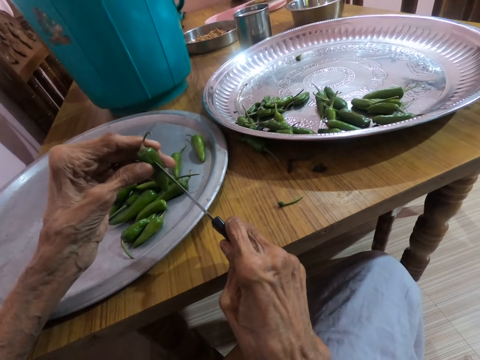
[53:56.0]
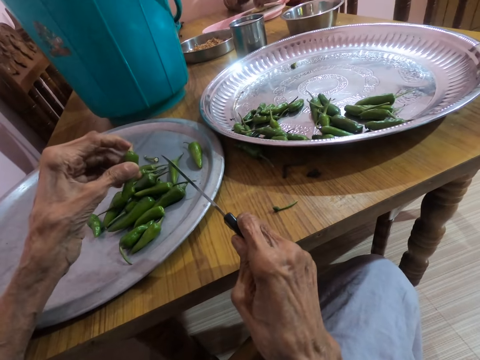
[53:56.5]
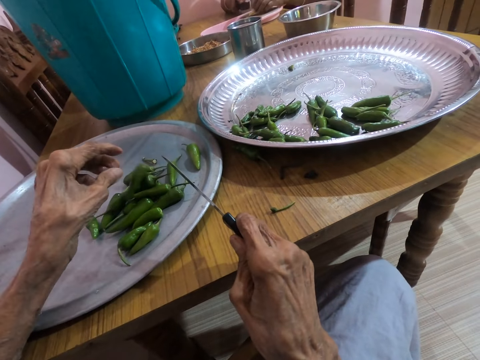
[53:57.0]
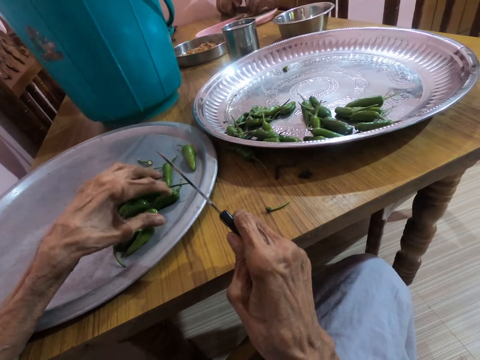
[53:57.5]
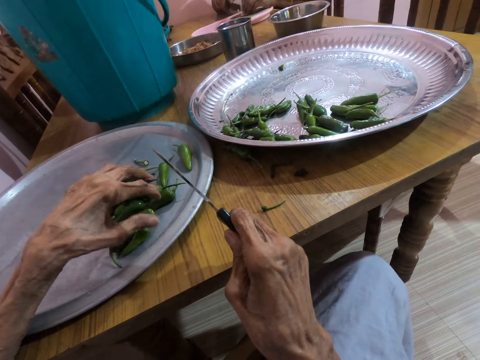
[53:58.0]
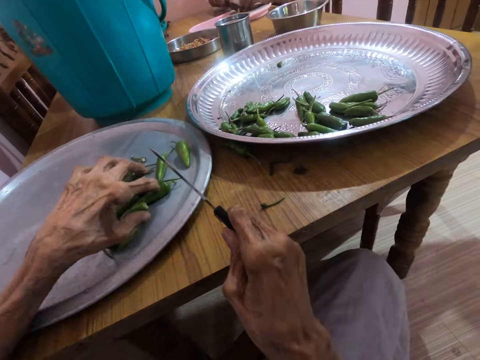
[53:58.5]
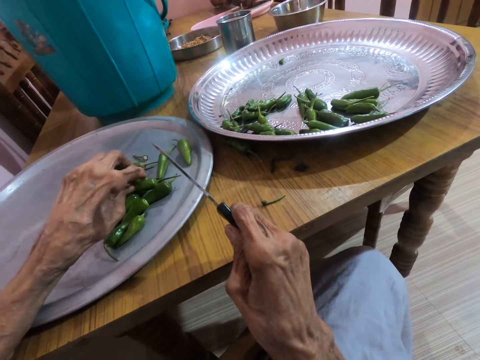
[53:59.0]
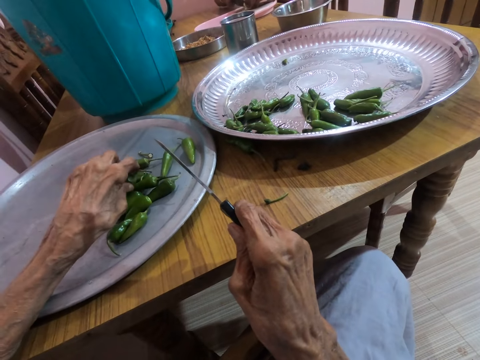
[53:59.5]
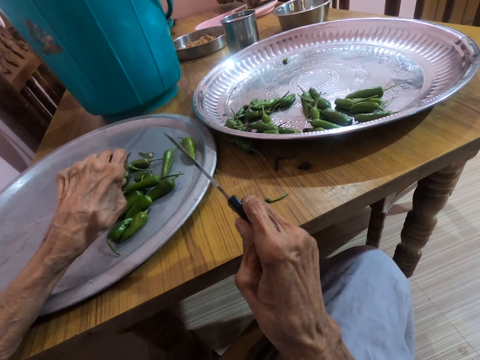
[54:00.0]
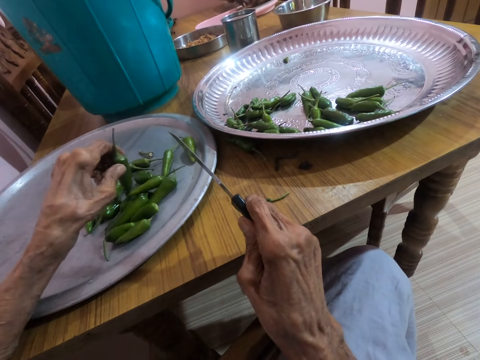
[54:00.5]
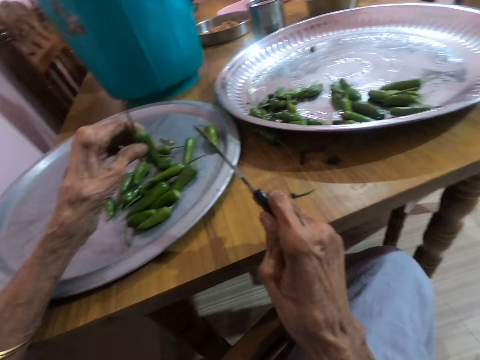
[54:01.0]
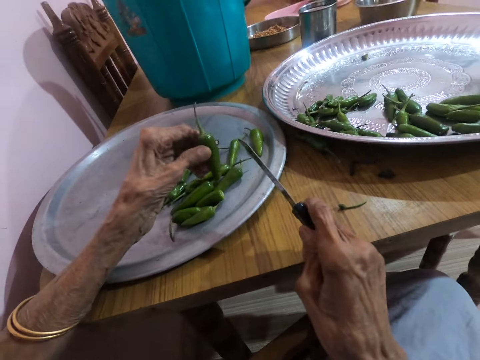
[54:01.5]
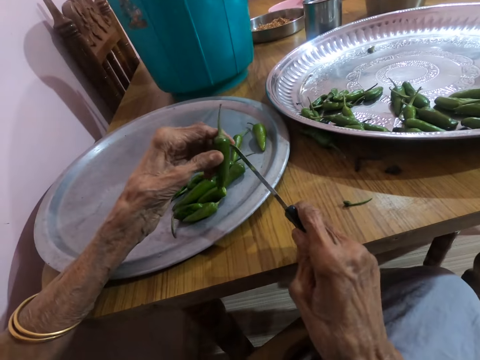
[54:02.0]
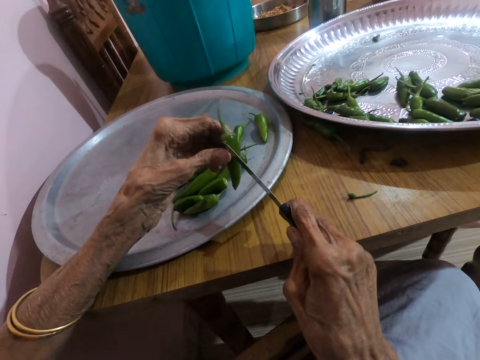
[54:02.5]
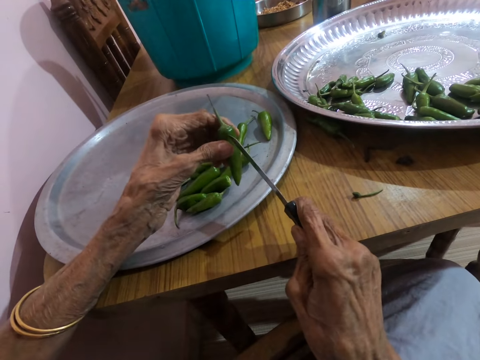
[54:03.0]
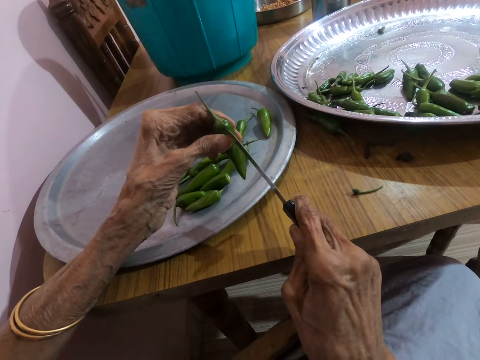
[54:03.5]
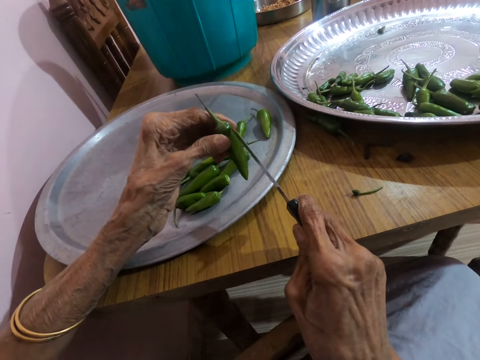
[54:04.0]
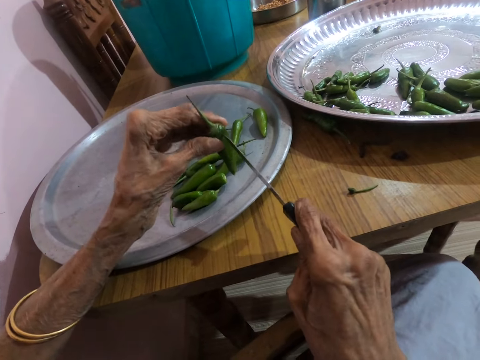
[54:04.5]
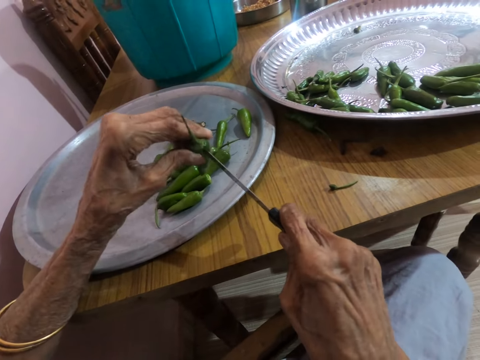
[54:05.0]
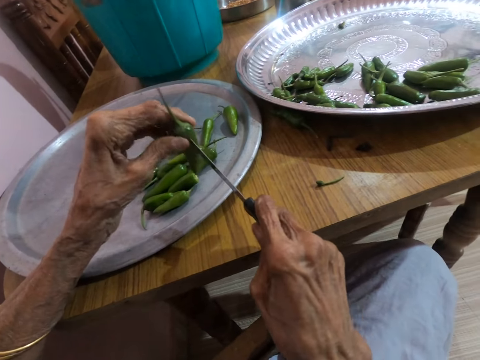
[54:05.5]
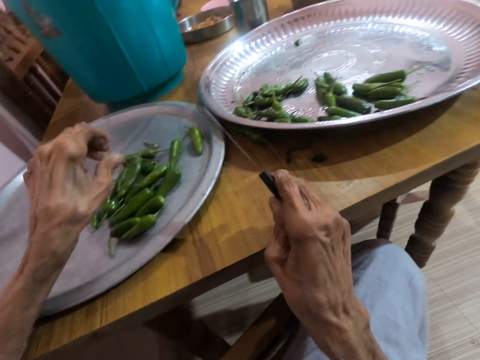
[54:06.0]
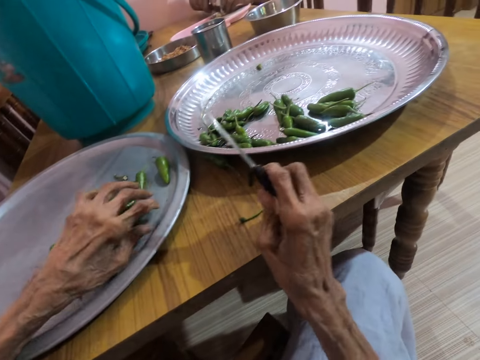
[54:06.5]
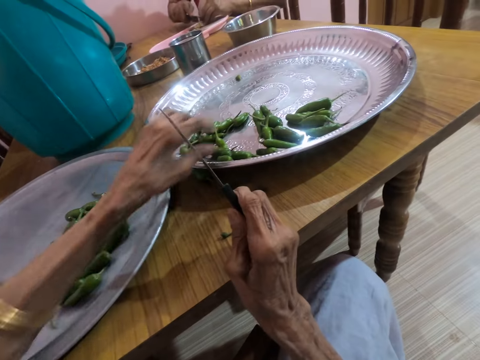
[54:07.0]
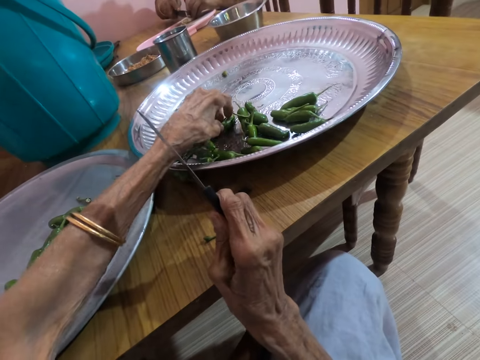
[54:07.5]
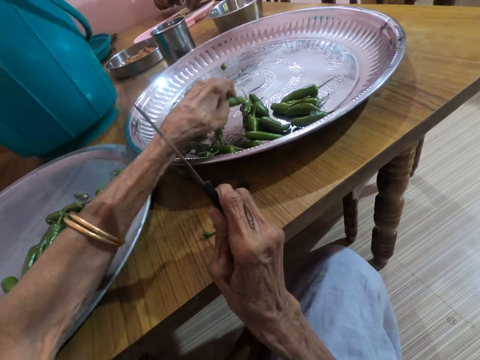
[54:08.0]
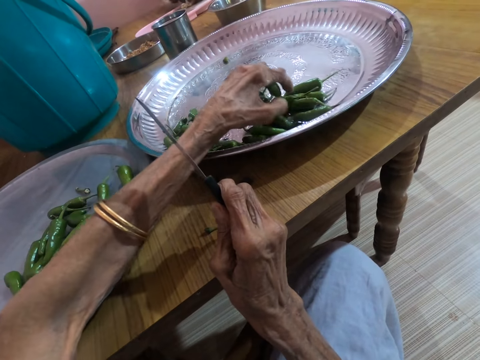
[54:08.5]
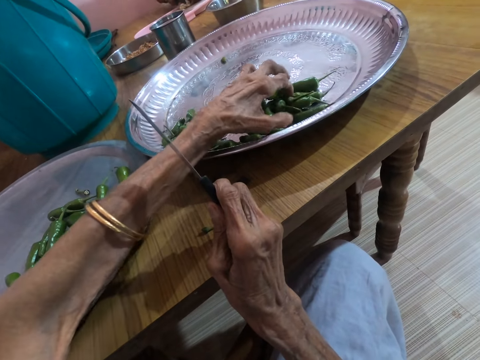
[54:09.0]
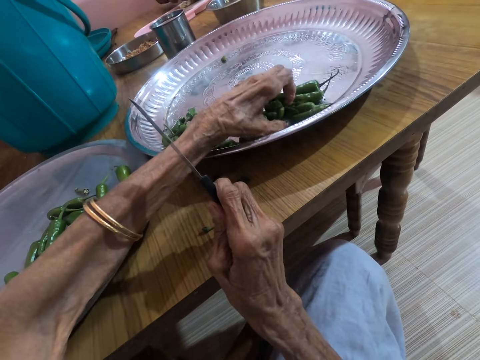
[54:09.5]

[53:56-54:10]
The camera wearer drops the chili pepper in her left hand on the tray on the table. The woman slices a ginger root in her left hand on the chopping board on the table with the knife in her right hand. The camera wearer moves the chili peppers on the tray on the table with her left hand. She takes a chili pepper from the tray on the table with her left hand. She cuts the pepper in her left hand with the knife in her right hand. She pierces through a chili pepper using the knife. She drops the chili pepper in her left hand on the tray on the table. She moves the chili peppers on the tray on the table with her left hand. She takes some peppers from the tray on the table with her left hand.

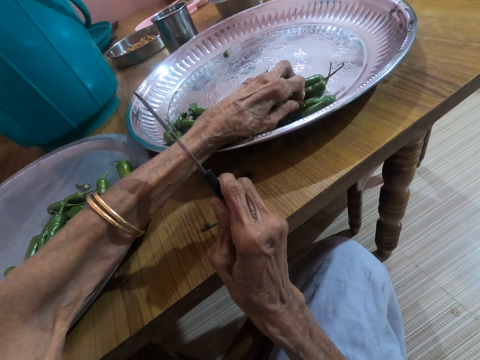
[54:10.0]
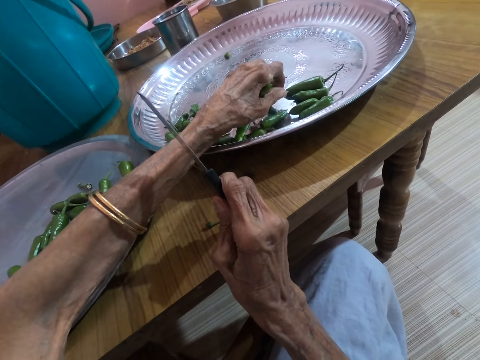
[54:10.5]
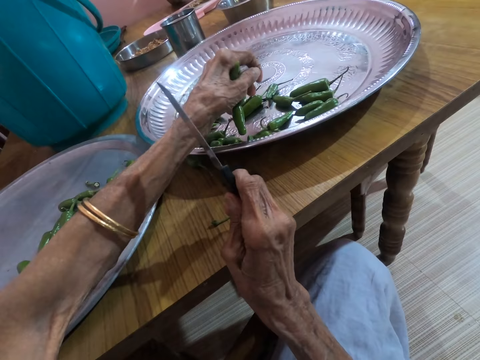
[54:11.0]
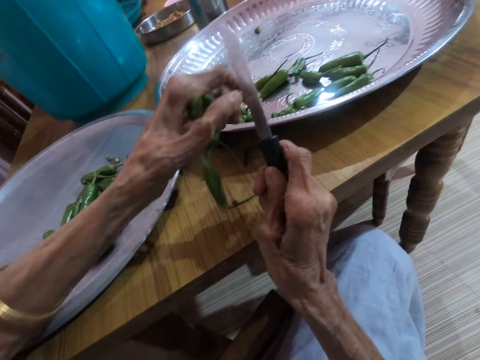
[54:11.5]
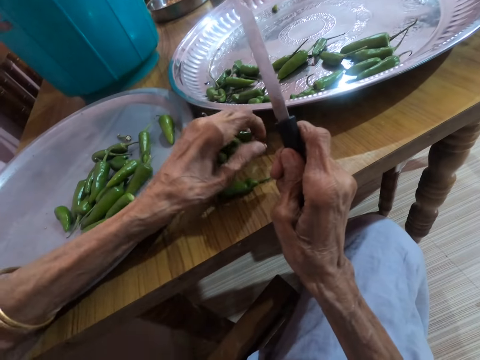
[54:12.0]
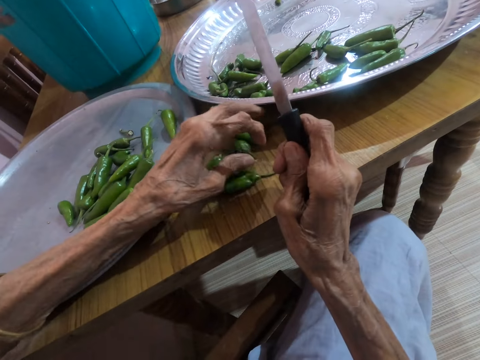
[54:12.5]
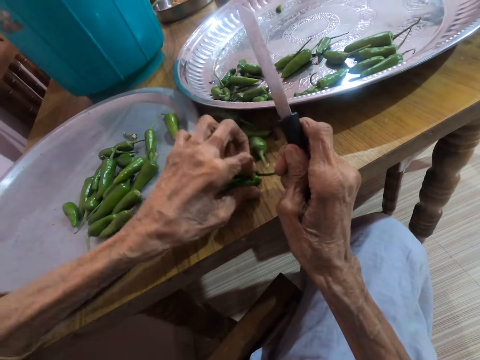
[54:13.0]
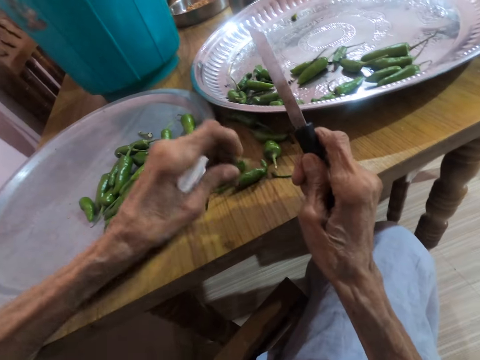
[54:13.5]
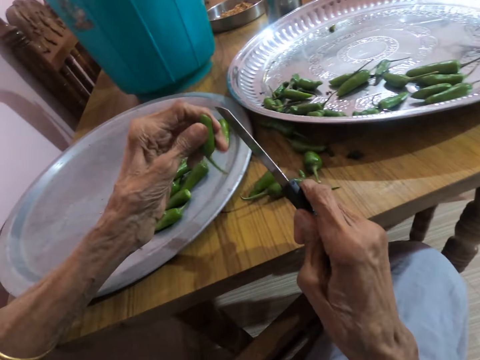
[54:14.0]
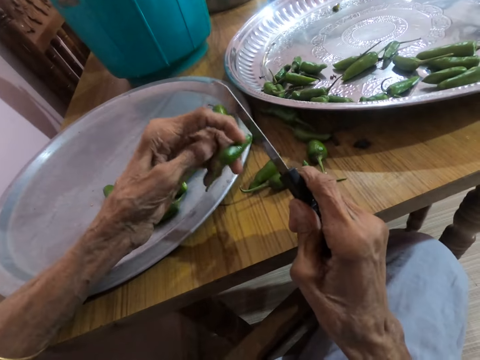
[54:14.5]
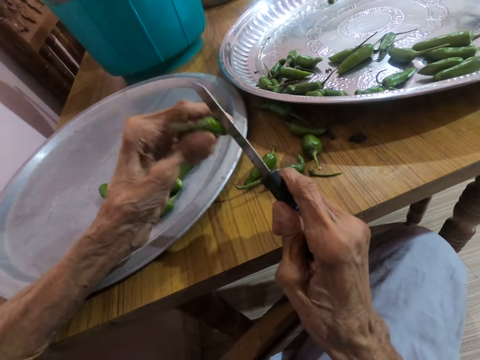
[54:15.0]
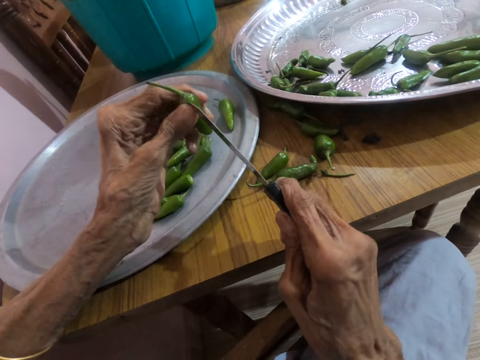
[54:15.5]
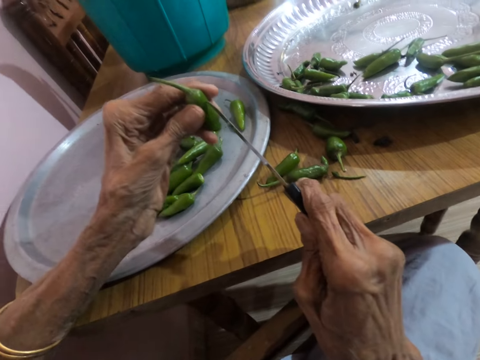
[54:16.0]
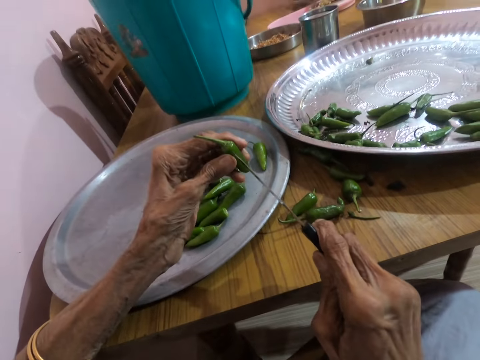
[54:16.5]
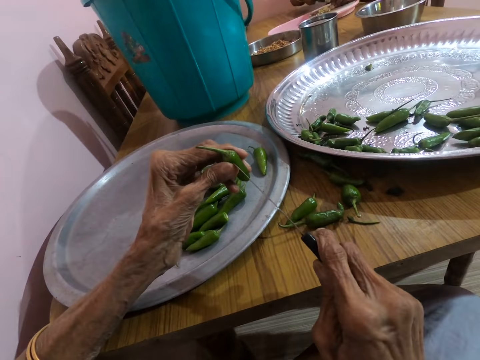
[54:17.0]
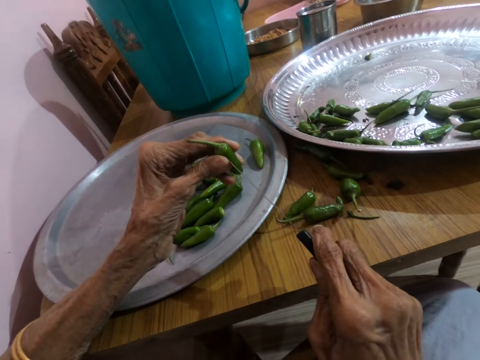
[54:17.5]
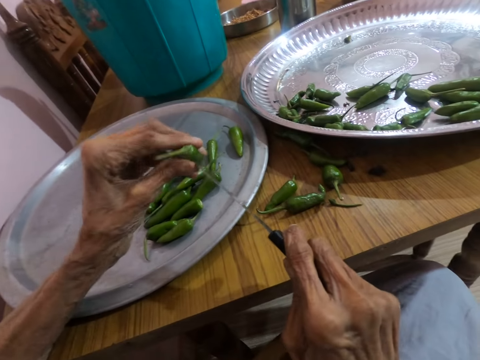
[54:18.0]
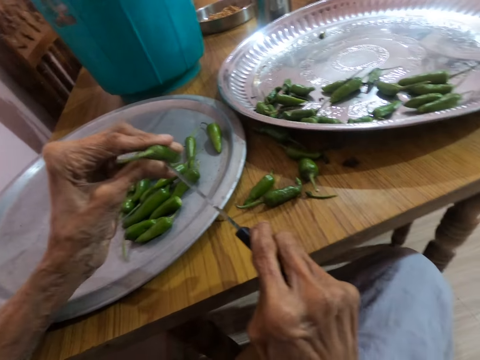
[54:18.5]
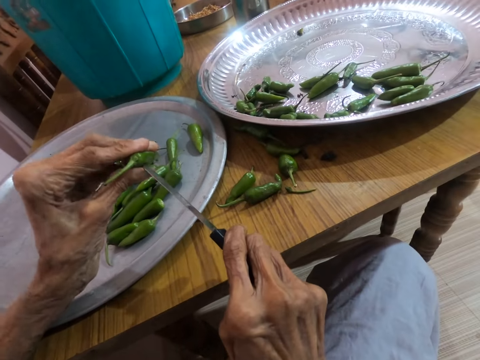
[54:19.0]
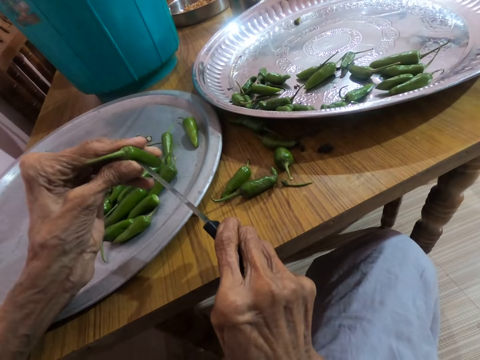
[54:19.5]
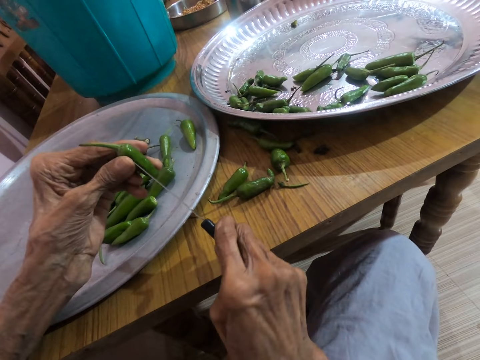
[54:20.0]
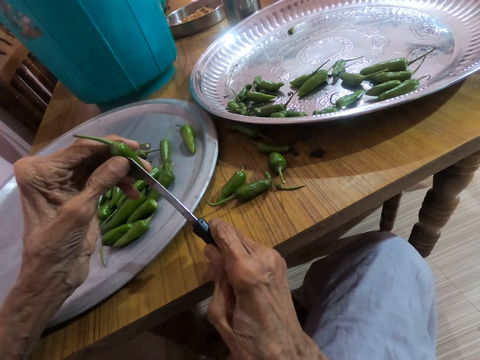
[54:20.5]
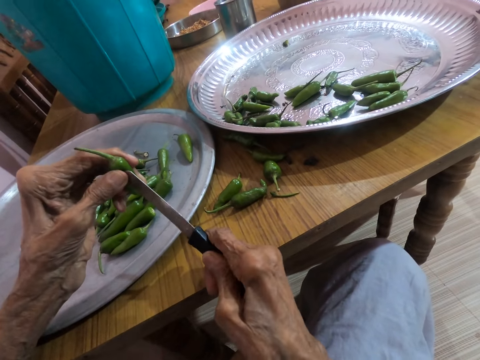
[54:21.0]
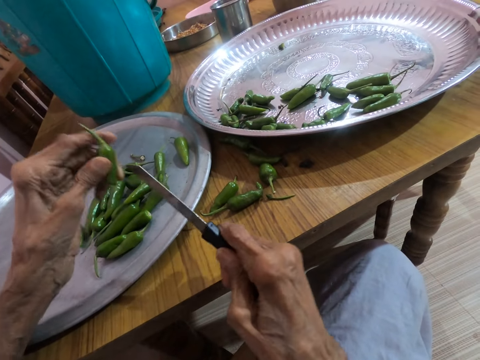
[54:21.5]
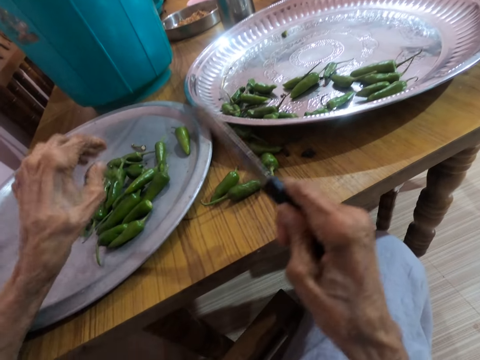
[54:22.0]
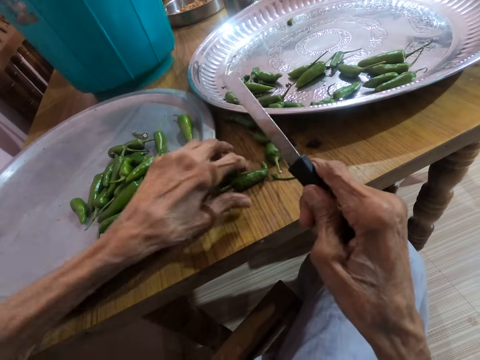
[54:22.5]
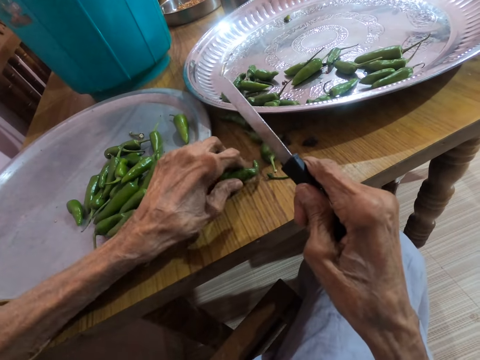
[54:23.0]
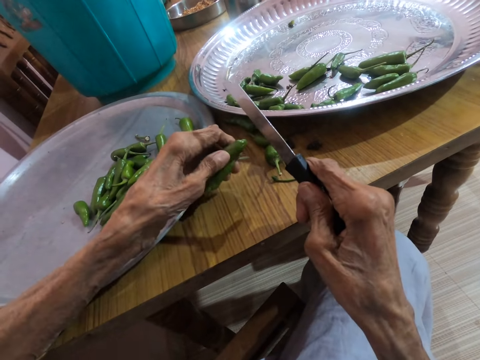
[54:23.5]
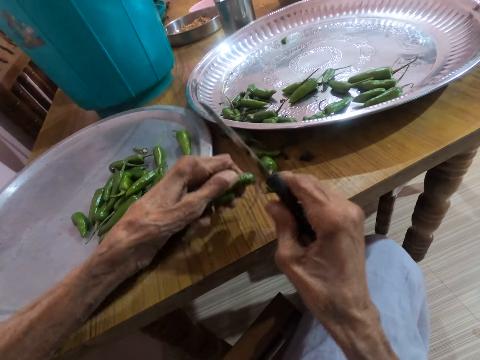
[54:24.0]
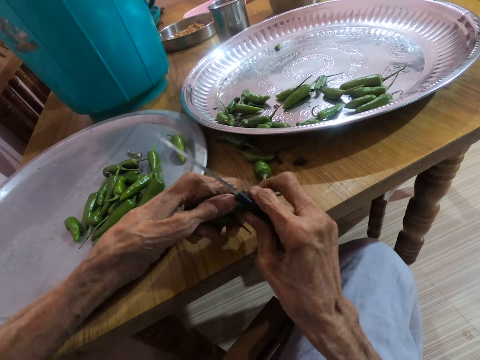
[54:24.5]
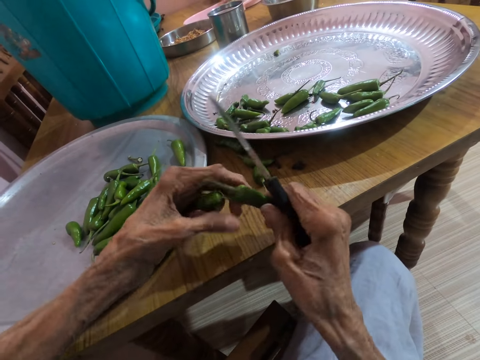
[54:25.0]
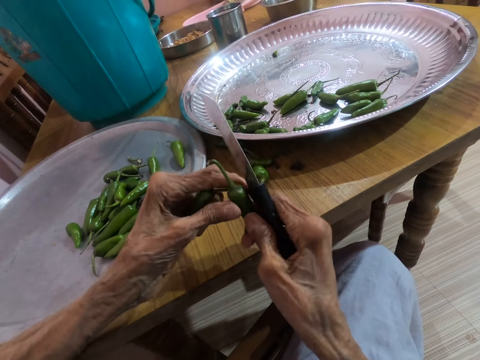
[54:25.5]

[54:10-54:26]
The camera wearer picks chili peppers using her left hand. She places the peppers in her left hand on the table. She takes a chili pepper from the table with her left hand. She drops the chili peppers on the table. She flips the pepper in her left hand with her left hand. She pierces the green pepper in her left hand with the knife in her right hand. She cuts the pepper. She drops the green pepper in the tray with her left hand. She picks the green peppers from the table with her left hand. She turns the green pepper in her left hand with her right hand.
